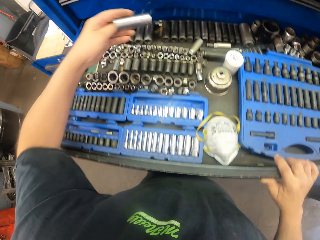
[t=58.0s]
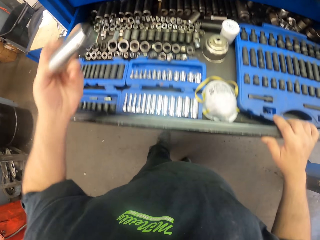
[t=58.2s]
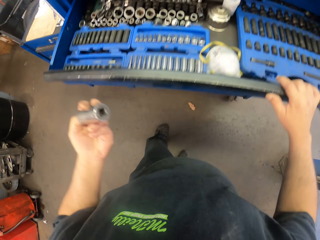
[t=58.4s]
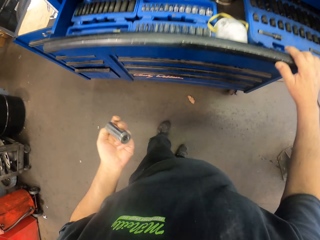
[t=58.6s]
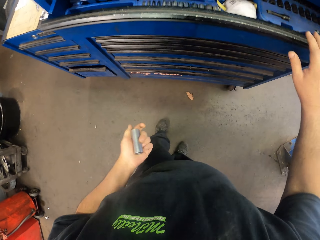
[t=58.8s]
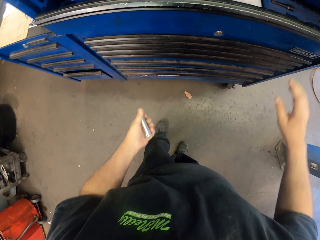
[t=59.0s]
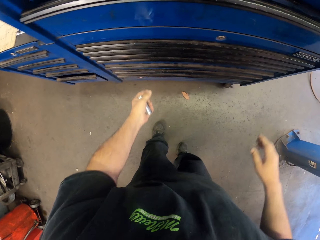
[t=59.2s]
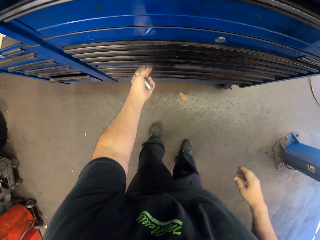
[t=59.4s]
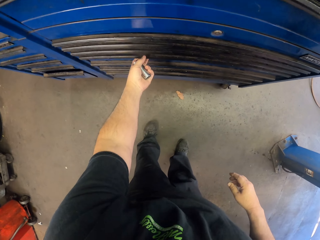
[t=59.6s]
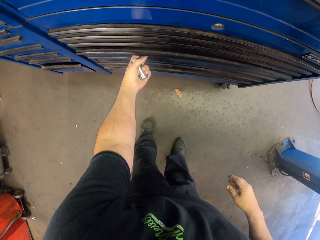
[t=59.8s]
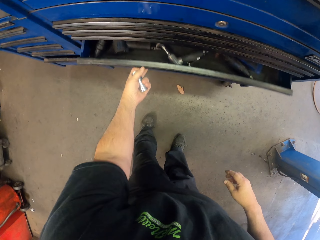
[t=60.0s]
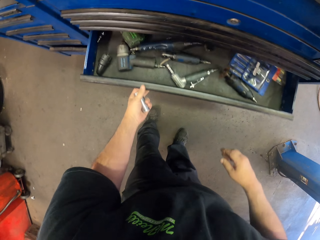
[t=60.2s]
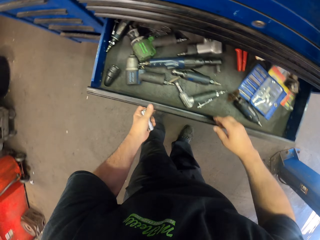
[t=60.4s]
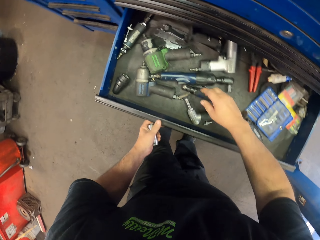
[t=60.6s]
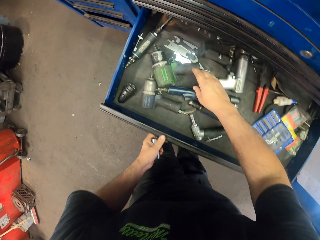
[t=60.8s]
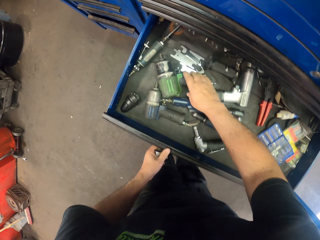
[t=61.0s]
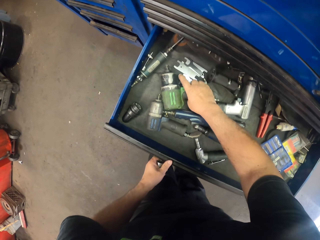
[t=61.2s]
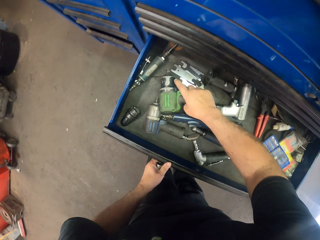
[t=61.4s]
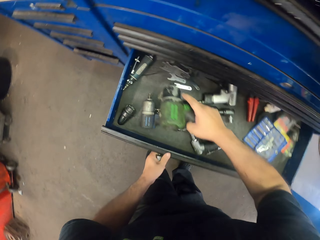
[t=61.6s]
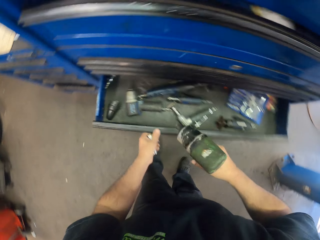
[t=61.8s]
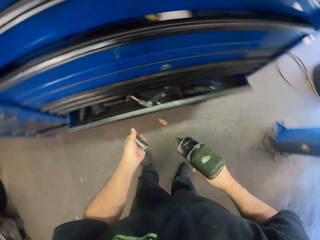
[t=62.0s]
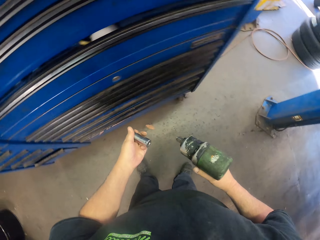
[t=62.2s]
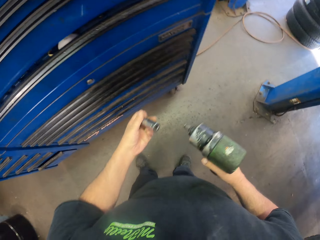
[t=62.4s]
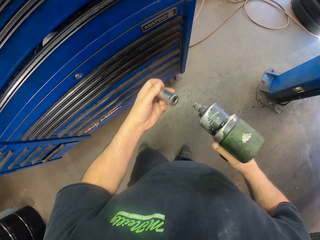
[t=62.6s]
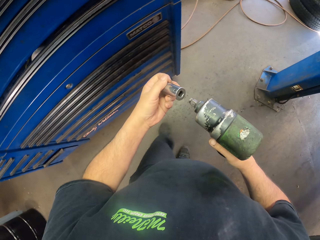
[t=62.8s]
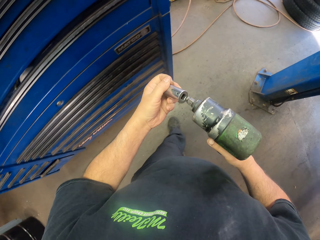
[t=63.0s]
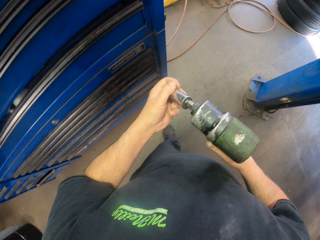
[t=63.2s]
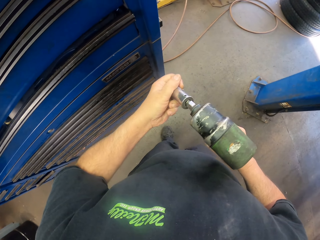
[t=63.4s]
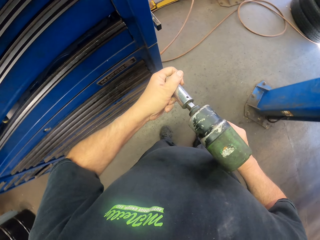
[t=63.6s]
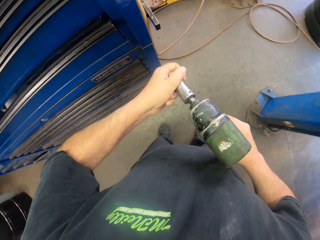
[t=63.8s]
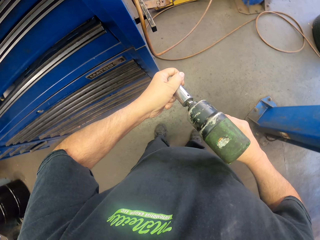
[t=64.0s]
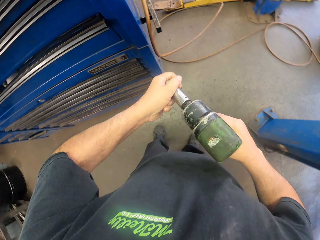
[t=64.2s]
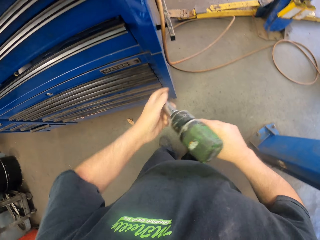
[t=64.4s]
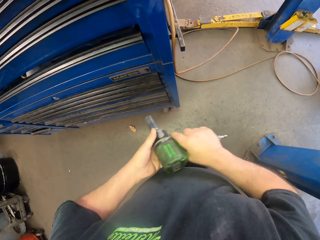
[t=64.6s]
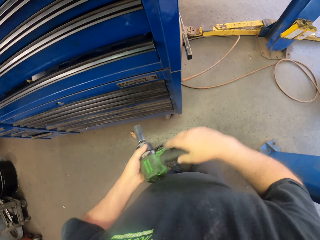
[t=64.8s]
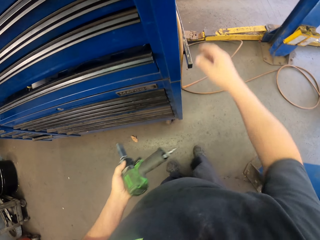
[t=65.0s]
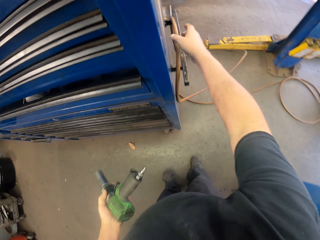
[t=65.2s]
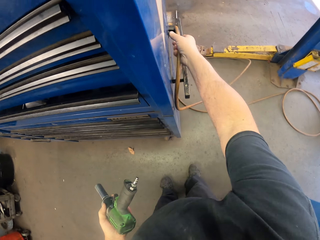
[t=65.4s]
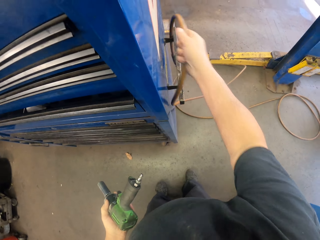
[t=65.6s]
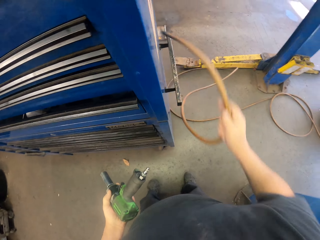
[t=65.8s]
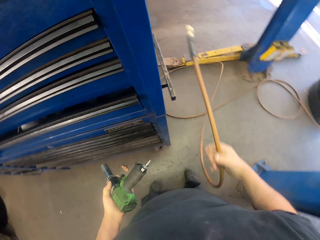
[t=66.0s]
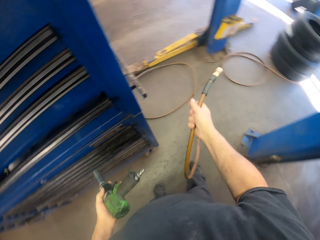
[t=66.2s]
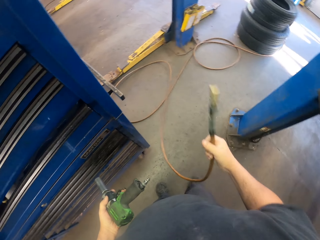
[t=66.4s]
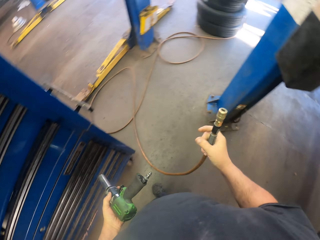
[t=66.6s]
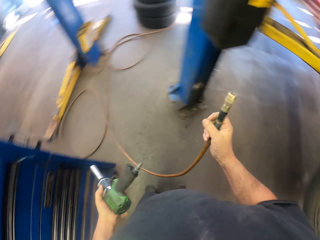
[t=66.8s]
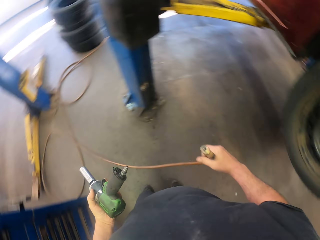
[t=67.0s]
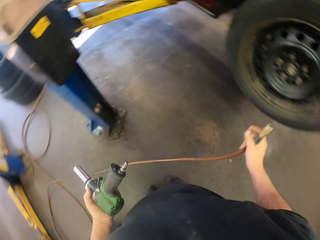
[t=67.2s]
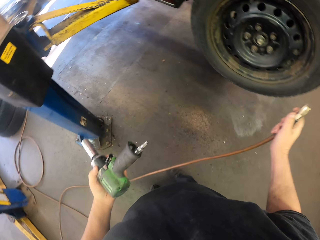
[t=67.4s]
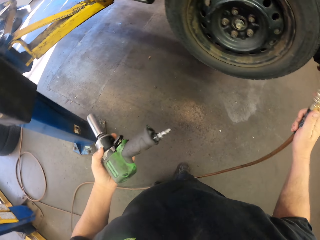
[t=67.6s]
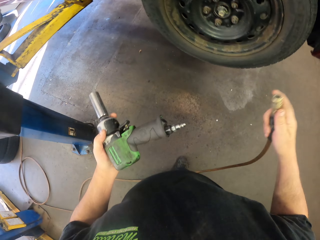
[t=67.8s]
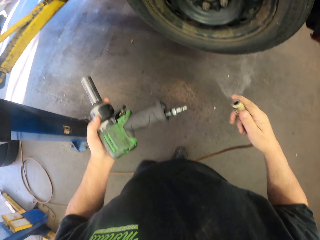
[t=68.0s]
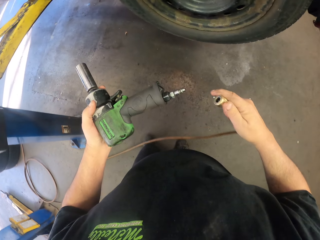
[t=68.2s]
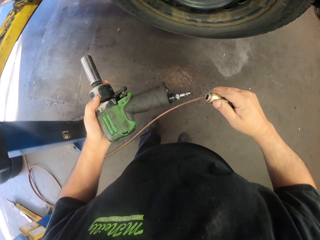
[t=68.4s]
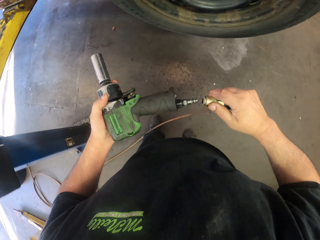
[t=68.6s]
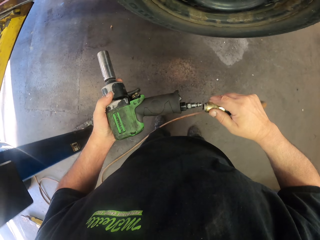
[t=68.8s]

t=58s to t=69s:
The camera wearer picks up the fastener drill bit in the drawer. They close the drawer. They pull open the drawer. They pick up the drill machine in the drawer. They fix the fastener drill bit on the drill machine. They pick up the cable on the drawer and fix the cable on the drill machine.

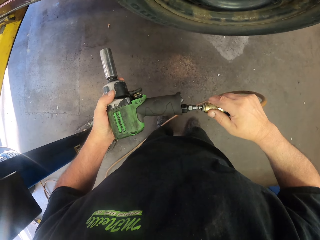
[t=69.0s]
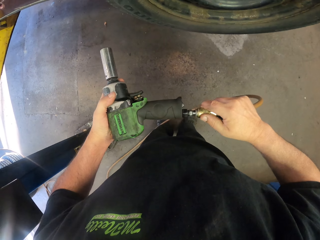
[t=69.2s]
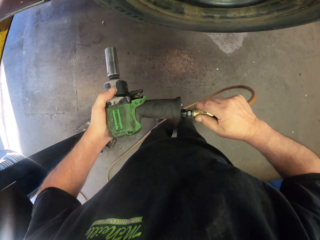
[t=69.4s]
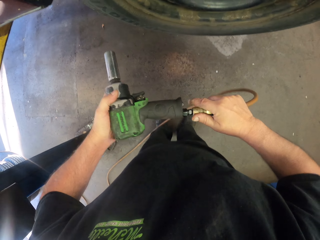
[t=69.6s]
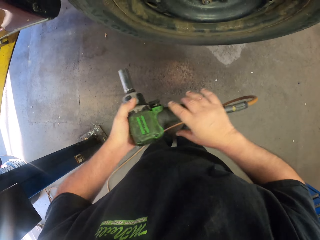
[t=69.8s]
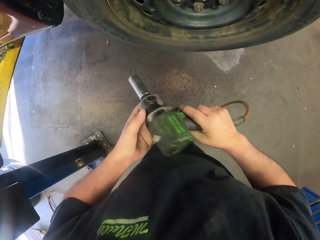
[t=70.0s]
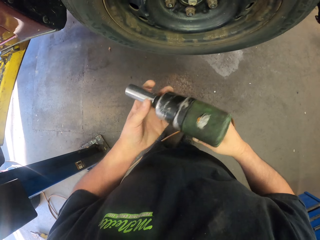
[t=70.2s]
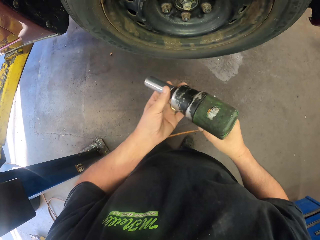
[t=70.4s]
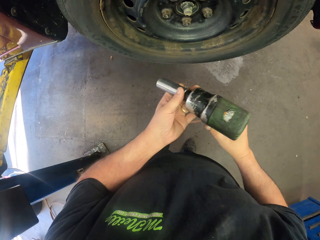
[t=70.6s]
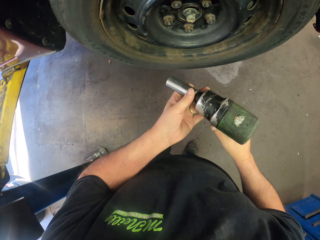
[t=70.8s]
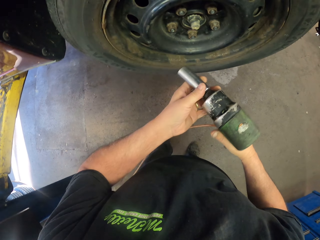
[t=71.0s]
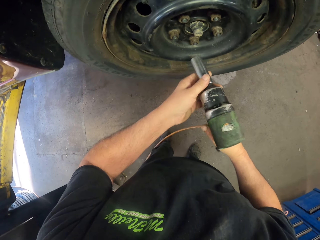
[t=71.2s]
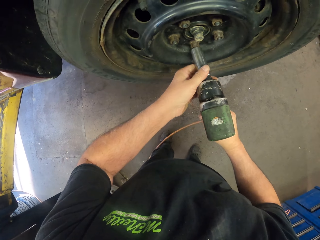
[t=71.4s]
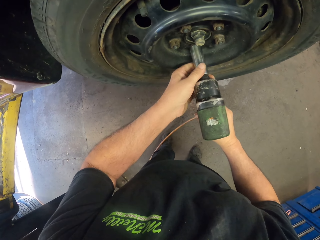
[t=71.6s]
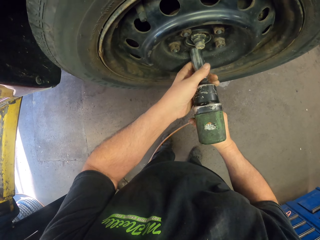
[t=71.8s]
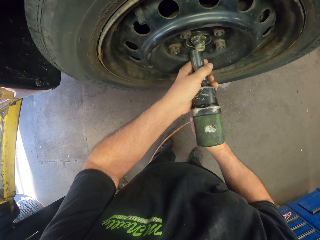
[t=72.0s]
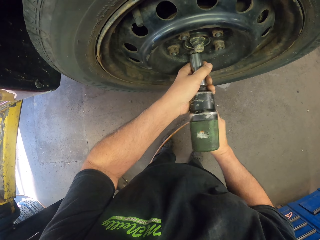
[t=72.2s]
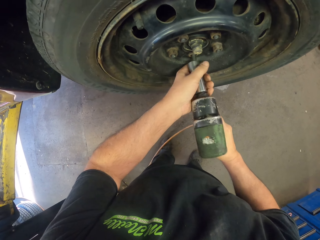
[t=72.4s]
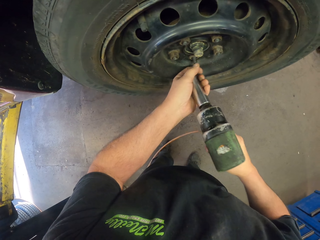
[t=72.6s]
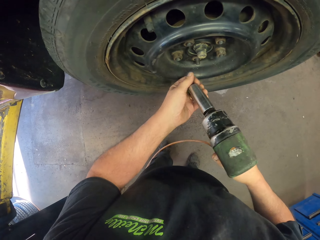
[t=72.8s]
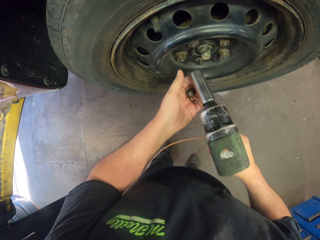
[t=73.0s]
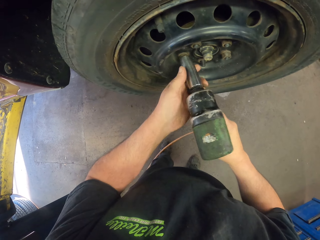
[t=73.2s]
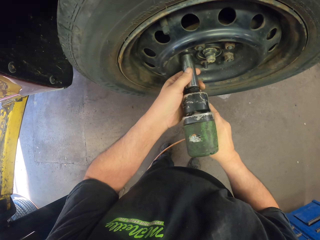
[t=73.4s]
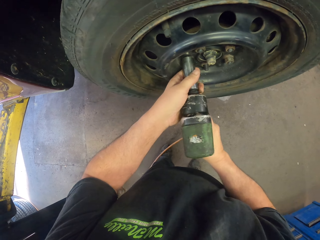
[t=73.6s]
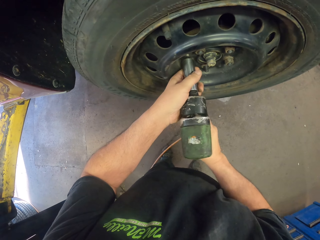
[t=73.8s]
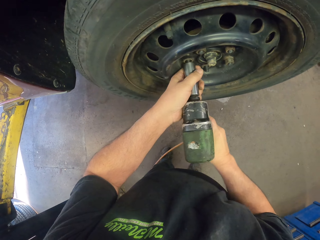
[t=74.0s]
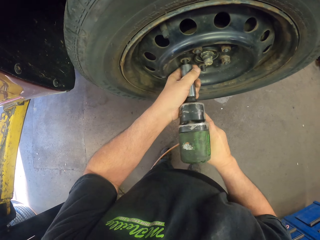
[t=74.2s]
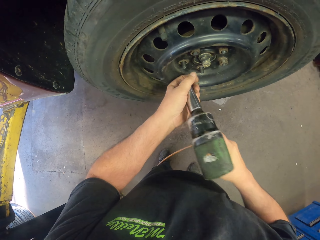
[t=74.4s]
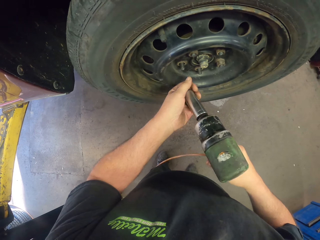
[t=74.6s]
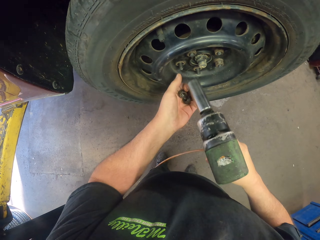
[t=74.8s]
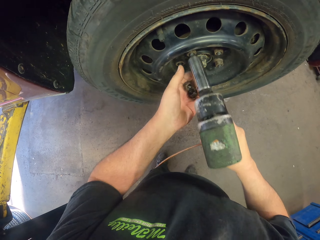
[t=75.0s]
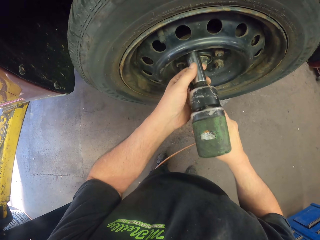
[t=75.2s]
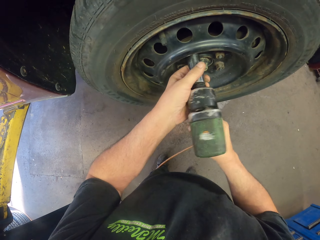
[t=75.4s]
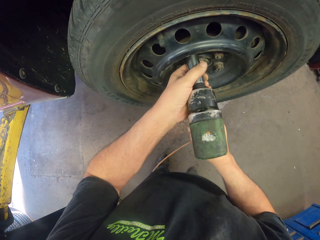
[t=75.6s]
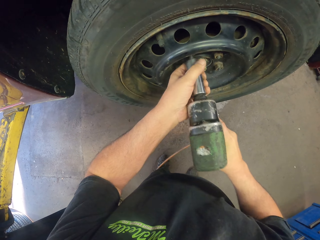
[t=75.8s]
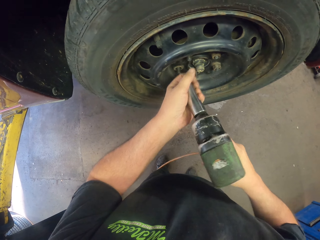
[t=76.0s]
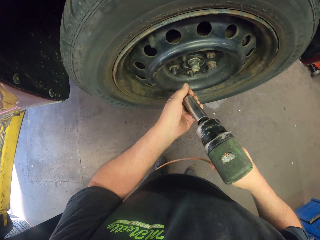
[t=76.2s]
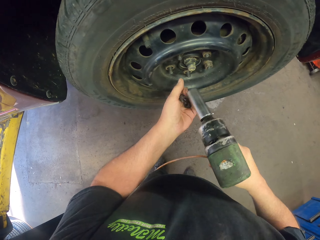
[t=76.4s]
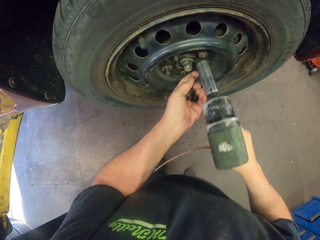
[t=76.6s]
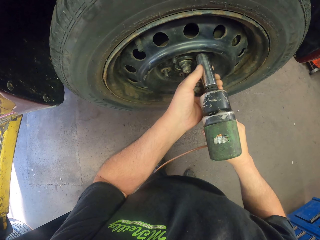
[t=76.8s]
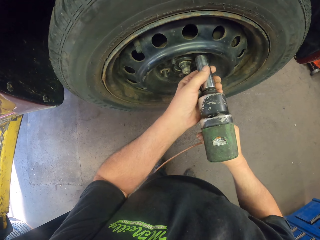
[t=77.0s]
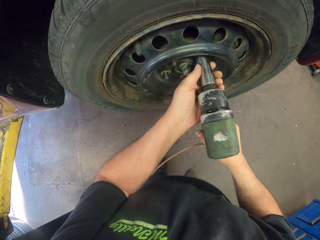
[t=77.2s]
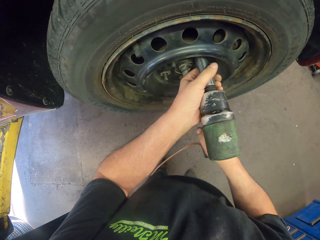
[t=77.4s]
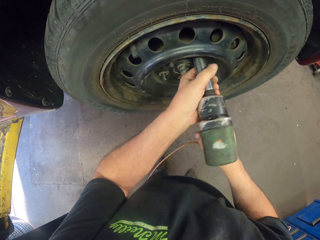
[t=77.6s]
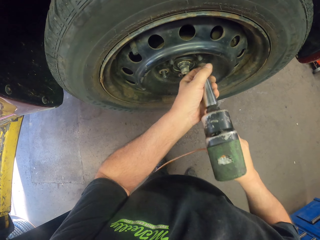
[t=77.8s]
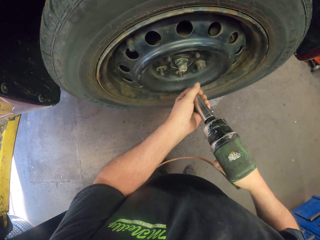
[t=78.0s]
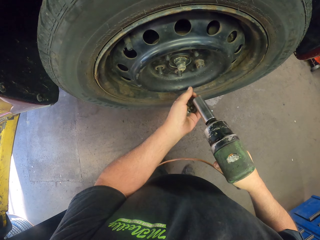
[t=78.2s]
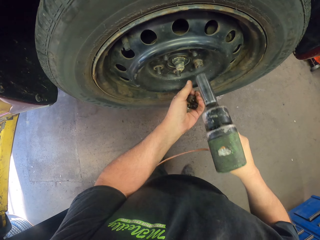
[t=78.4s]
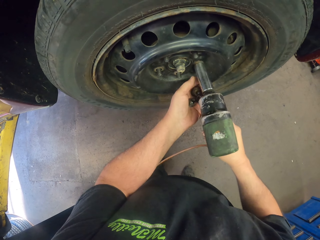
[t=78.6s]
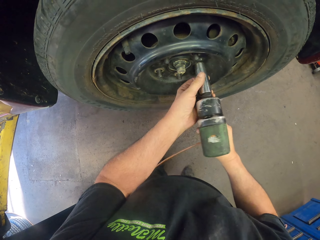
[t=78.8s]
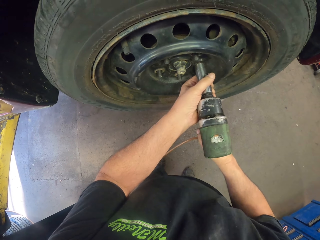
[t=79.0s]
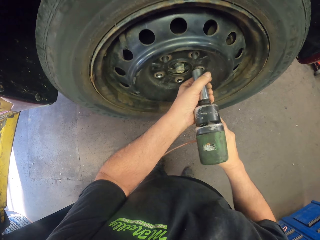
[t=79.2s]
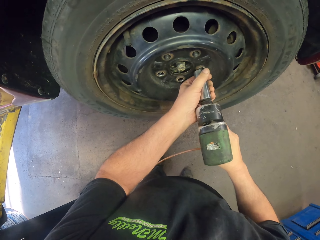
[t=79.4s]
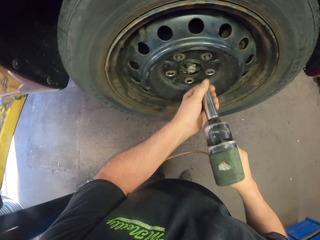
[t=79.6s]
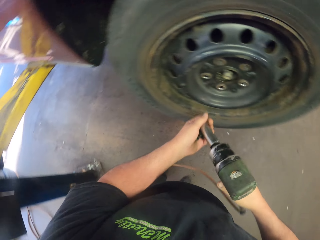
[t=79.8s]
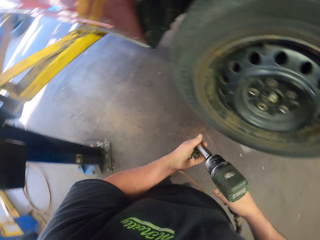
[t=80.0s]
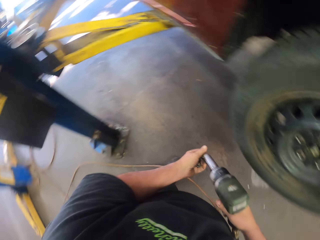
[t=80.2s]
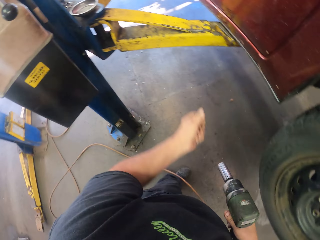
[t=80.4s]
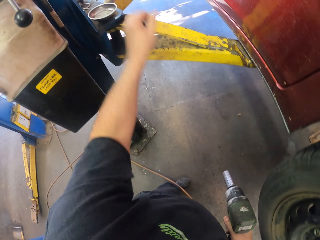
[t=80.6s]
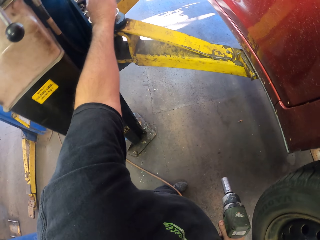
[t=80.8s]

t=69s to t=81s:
The camera wearer removes the bolts on the tire with the drill machine.
